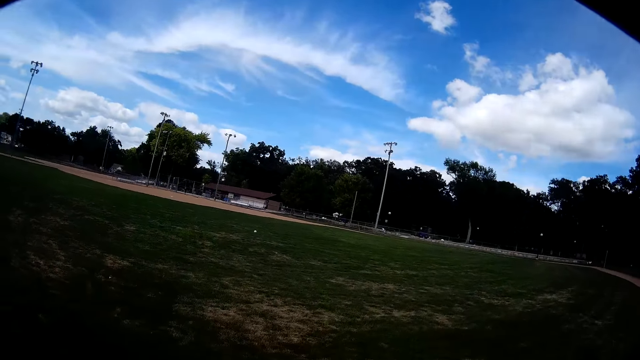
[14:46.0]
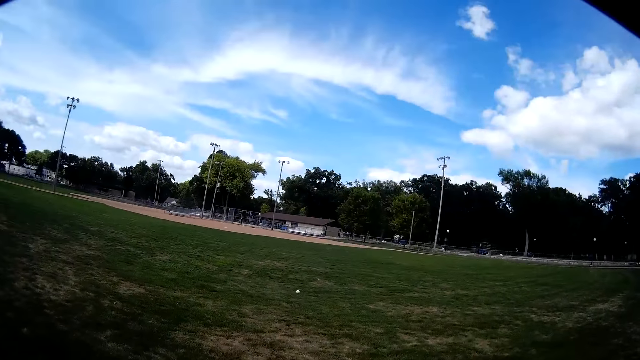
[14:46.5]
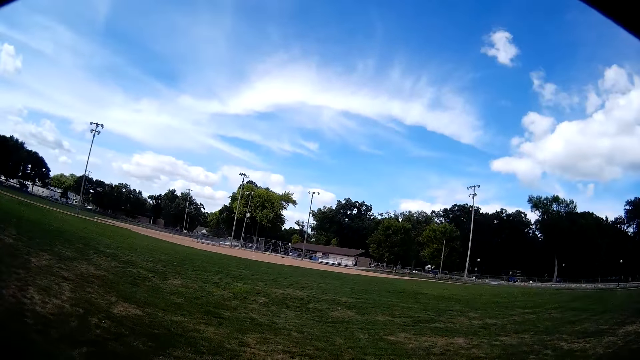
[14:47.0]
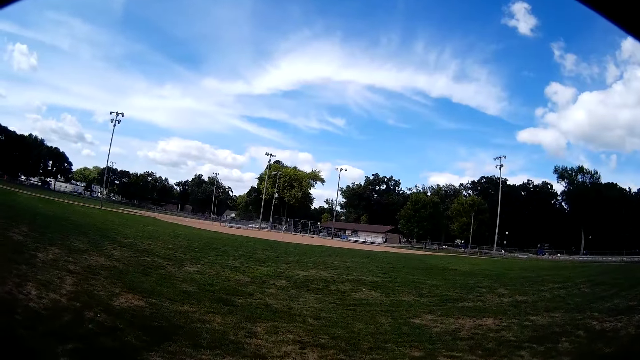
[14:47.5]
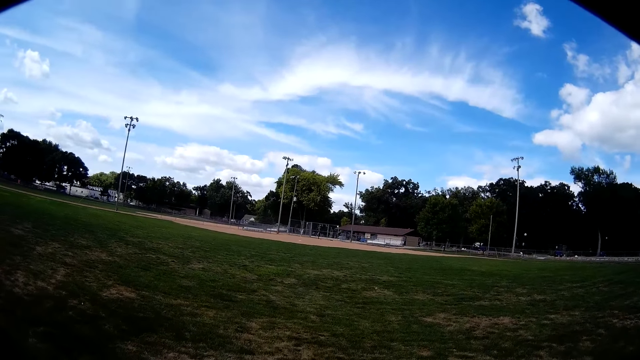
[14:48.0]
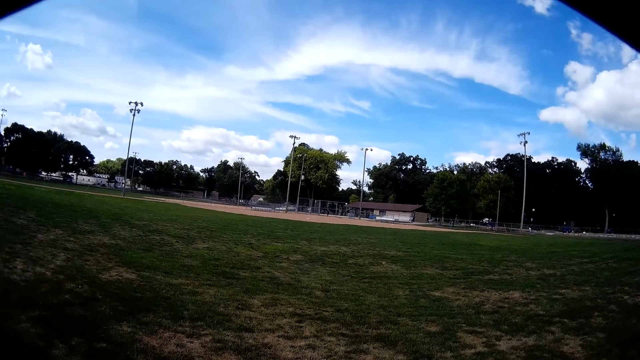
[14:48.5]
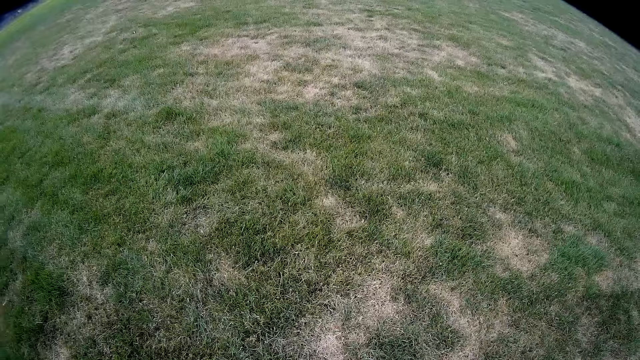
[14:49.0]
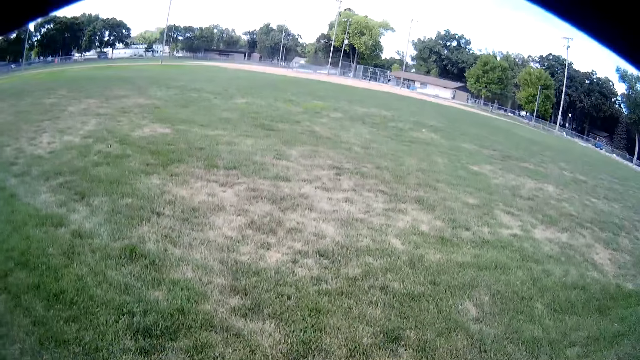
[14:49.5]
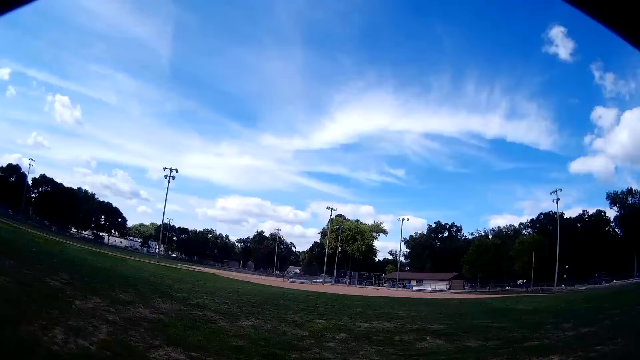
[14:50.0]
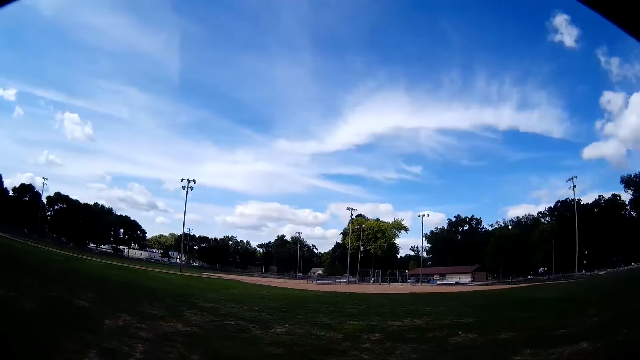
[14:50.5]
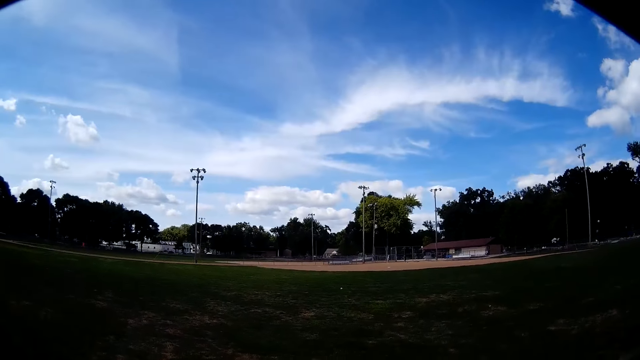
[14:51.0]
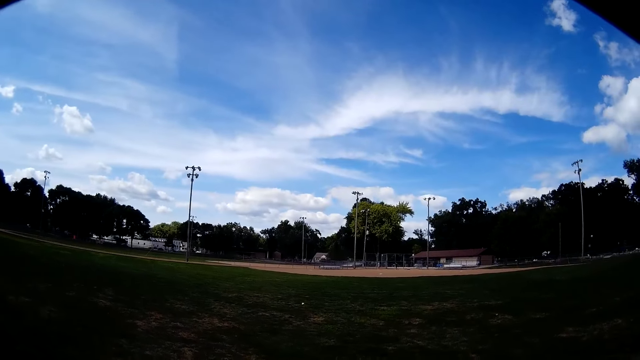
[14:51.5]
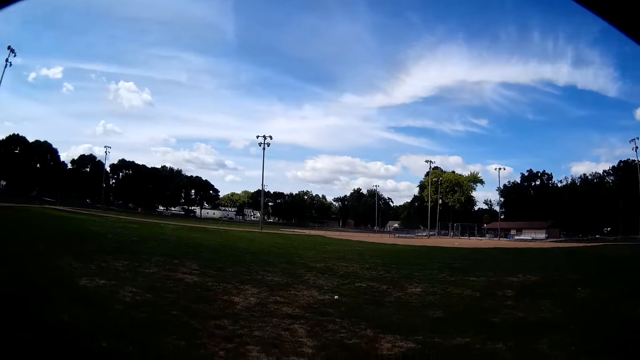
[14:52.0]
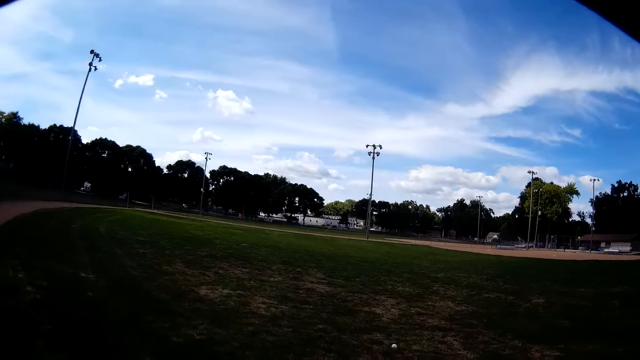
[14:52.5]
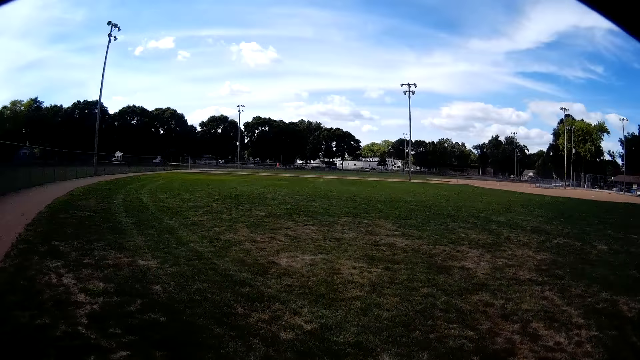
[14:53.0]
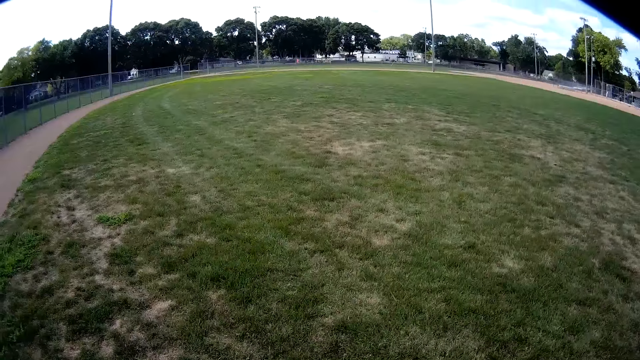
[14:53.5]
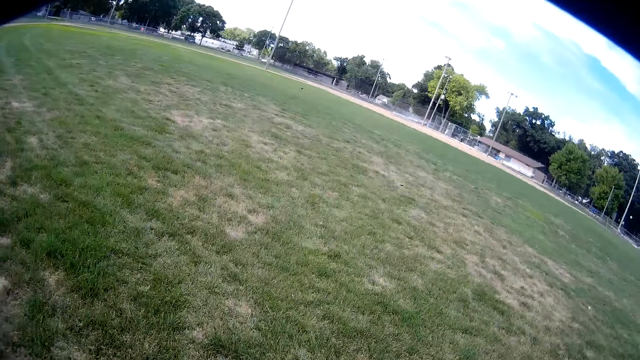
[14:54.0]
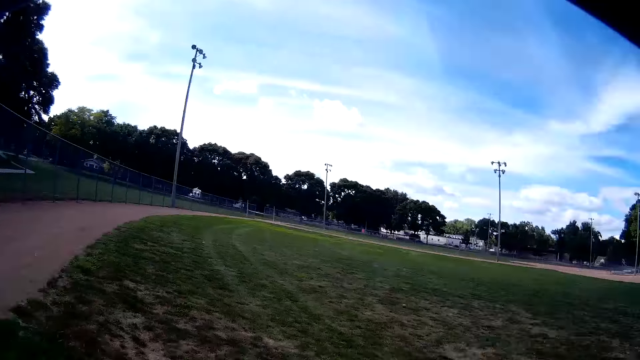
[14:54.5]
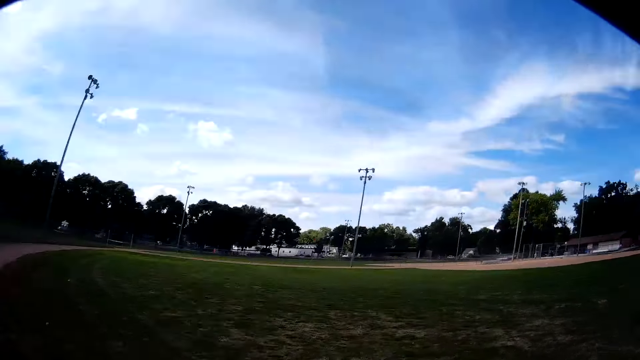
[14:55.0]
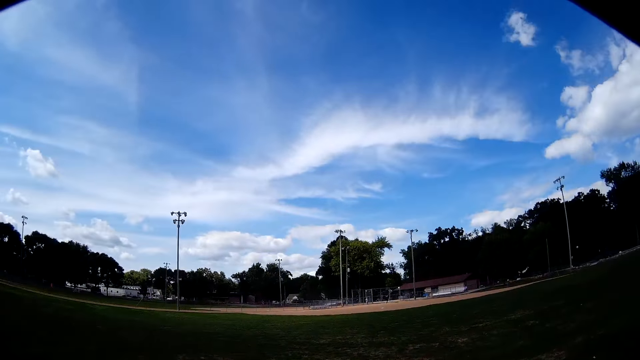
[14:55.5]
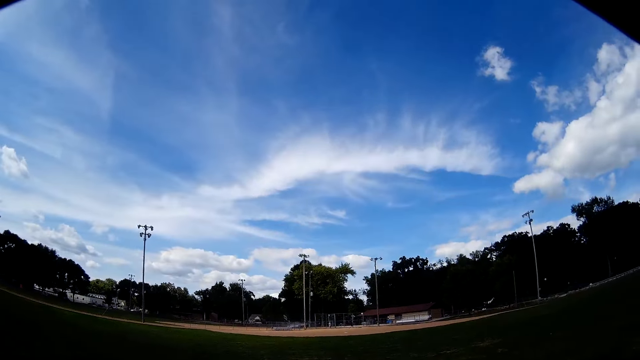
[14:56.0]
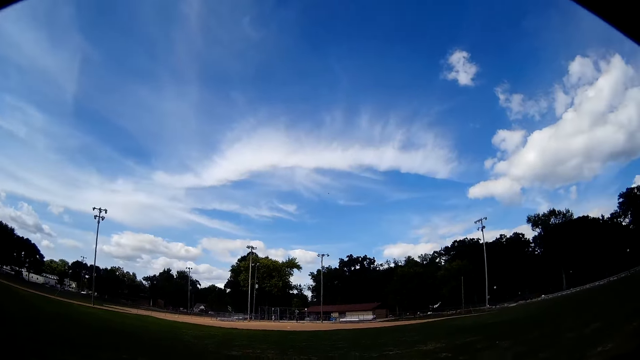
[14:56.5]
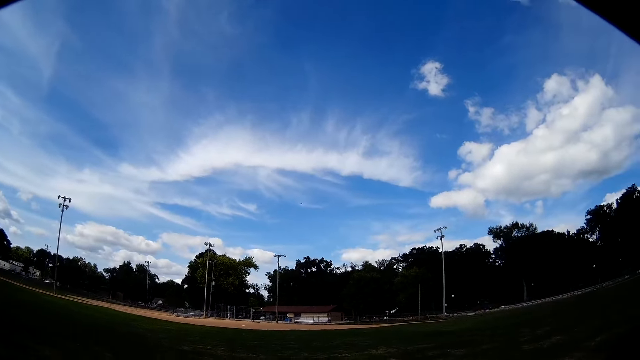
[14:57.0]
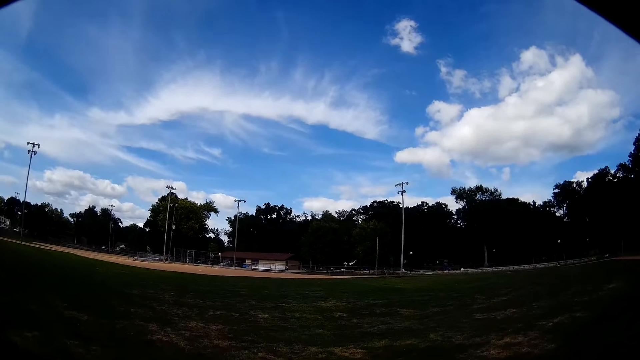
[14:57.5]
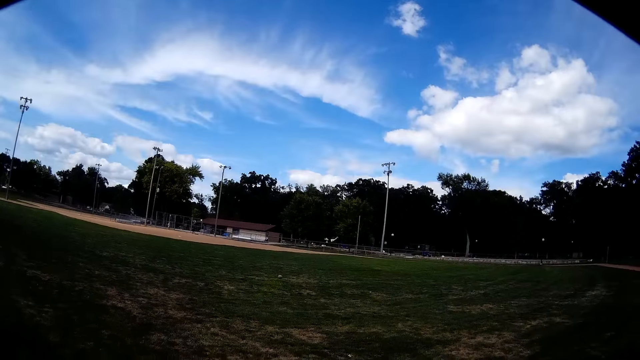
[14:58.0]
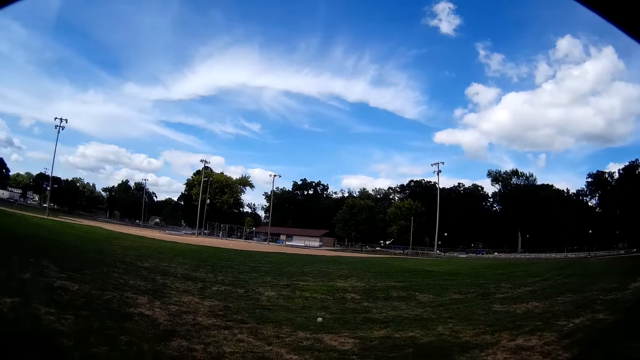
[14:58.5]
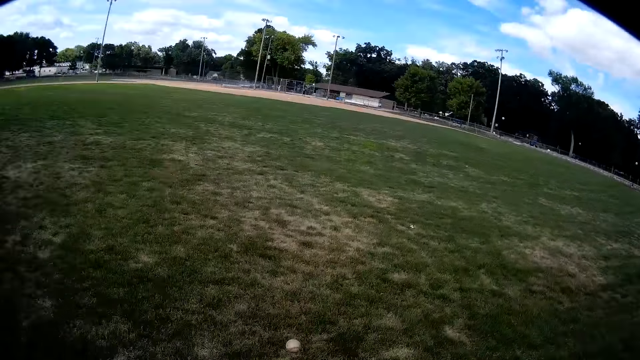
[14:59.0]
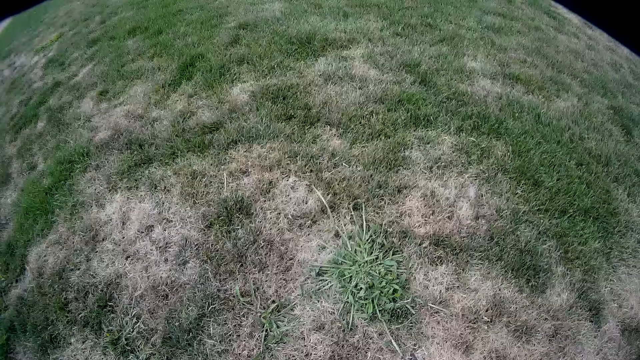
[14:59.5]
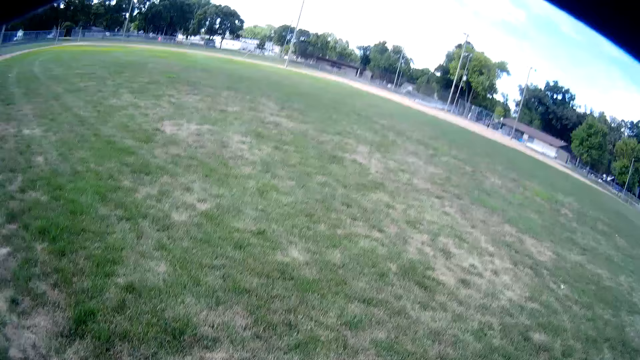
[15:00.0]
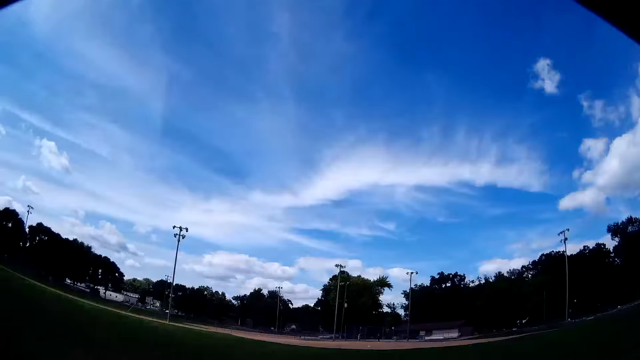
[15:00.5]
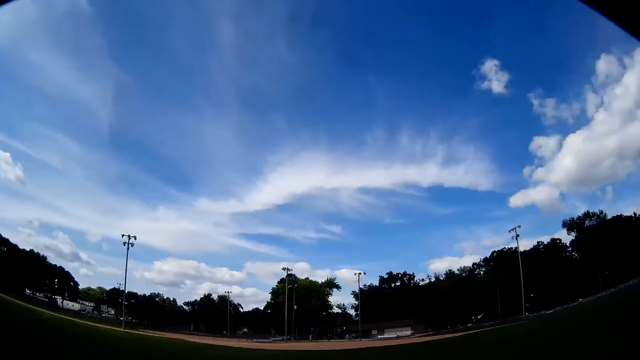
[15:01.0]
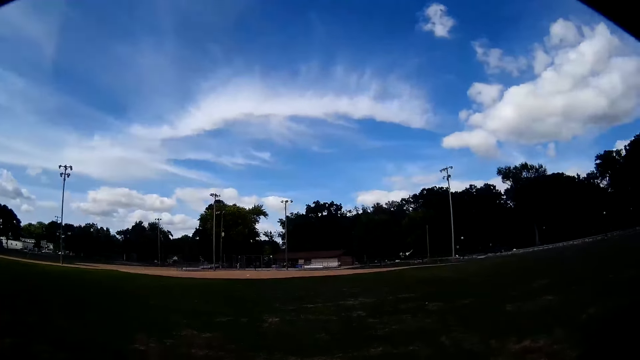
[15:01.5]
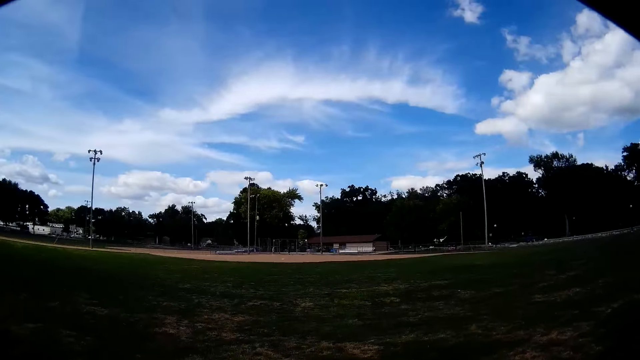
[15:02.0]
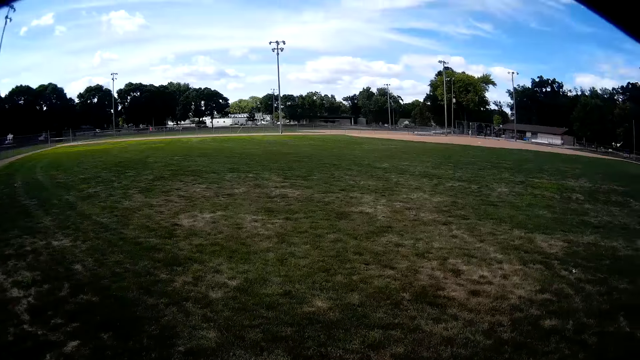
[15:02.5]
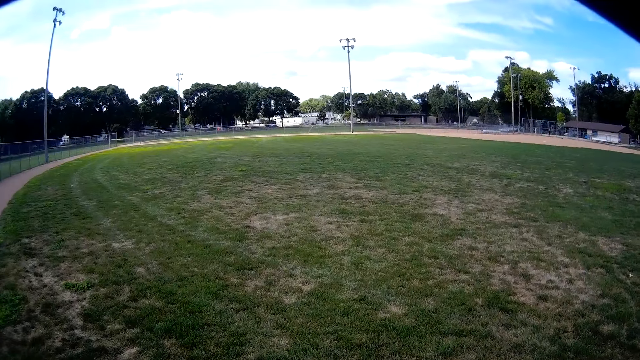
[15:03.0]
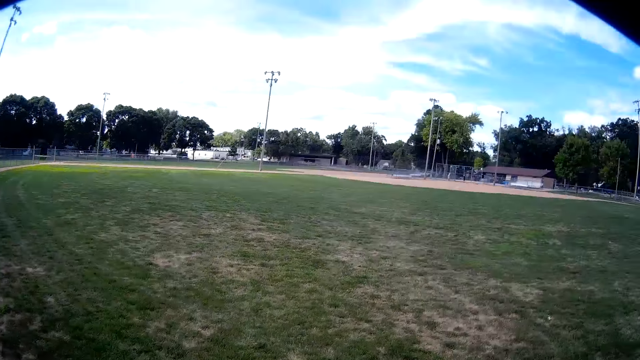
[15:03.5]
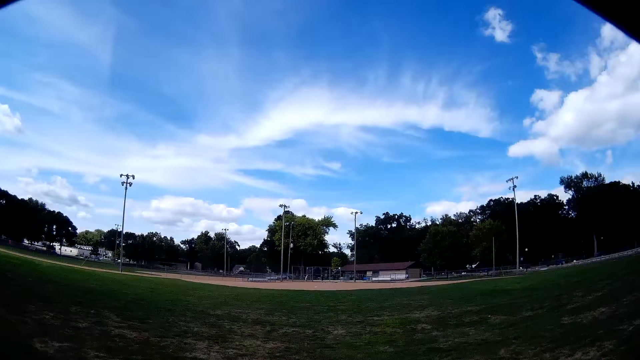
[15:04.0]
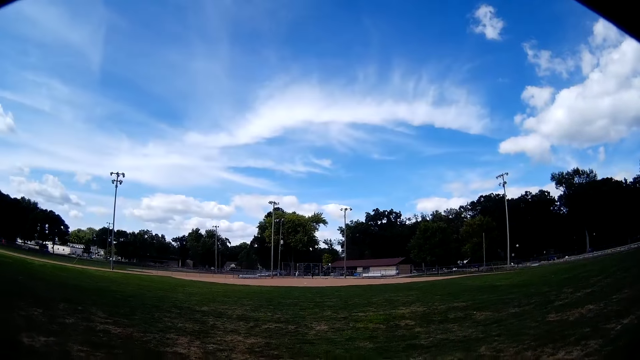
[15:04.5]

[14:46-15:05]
The camera wearer picks up a baseball from the floor repeatedly.

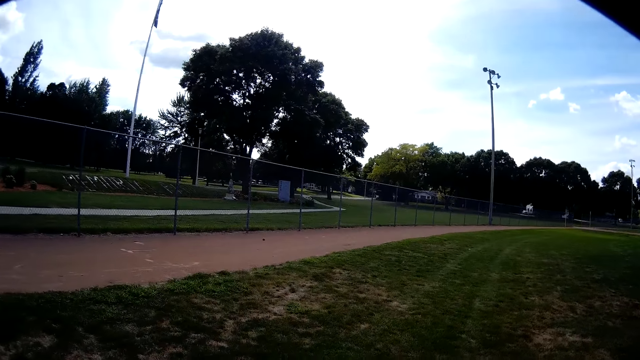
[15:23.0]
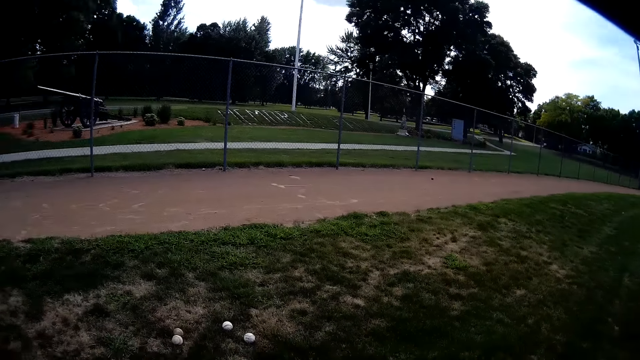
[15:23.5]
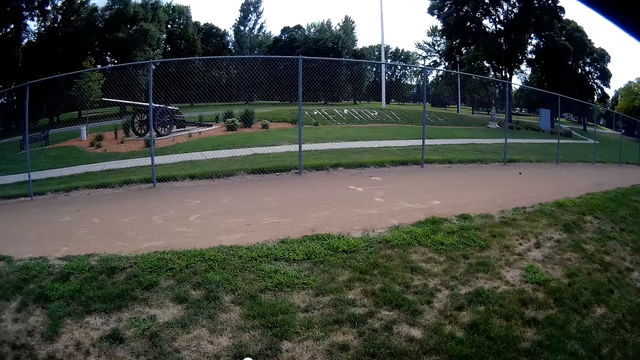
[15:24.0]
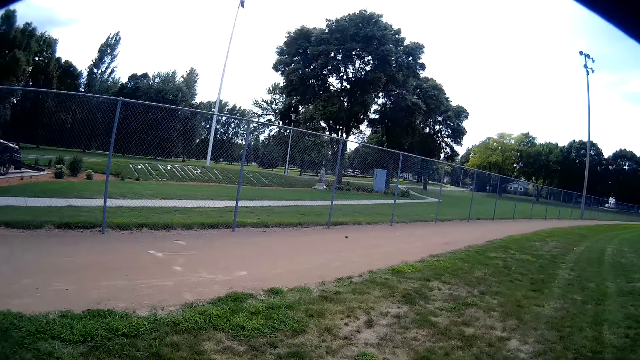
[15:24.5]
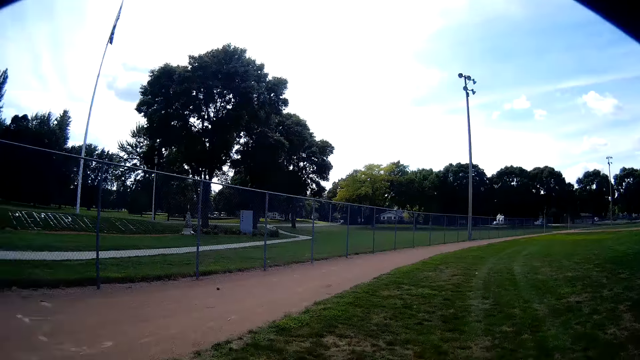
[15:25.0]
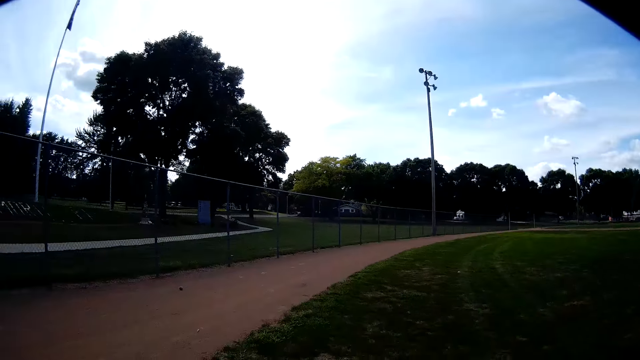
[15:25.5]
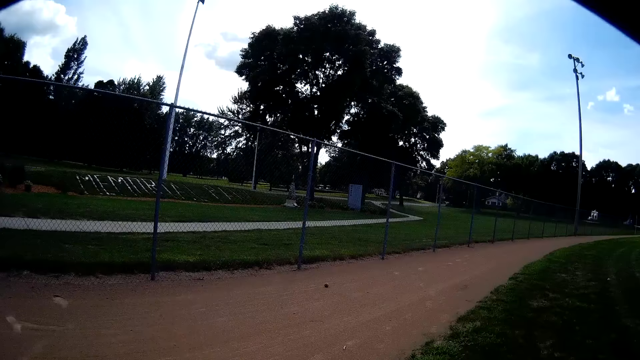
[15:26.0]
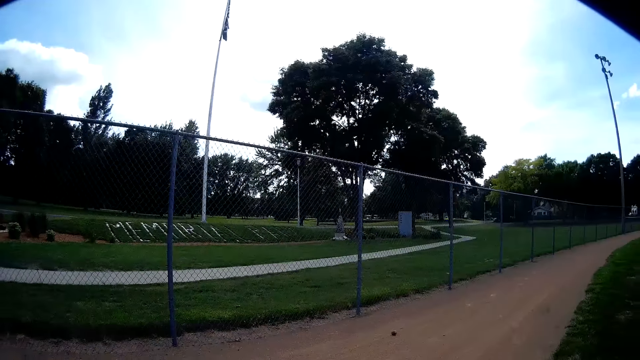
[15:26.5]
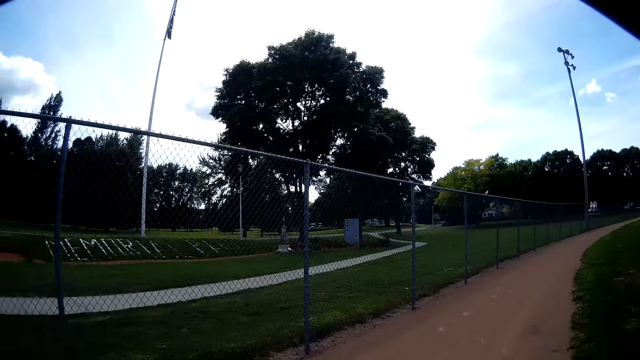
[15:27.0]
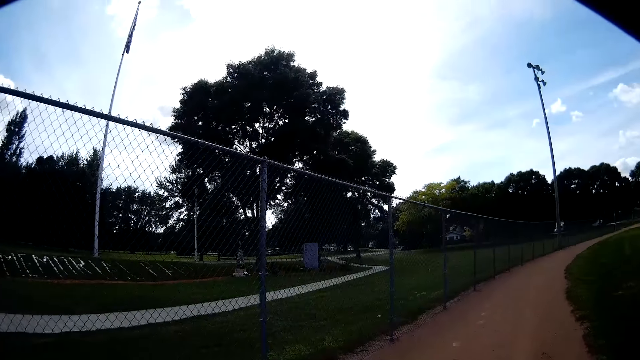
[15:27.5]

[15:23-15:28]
The camera wearer runs towards the fence.
